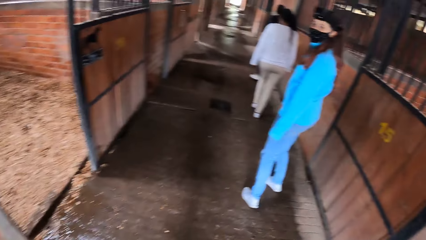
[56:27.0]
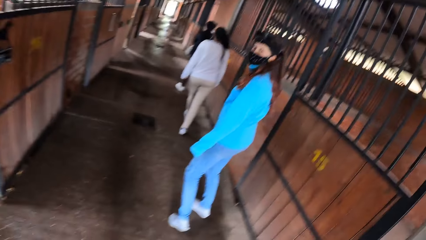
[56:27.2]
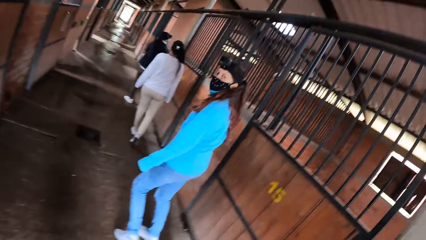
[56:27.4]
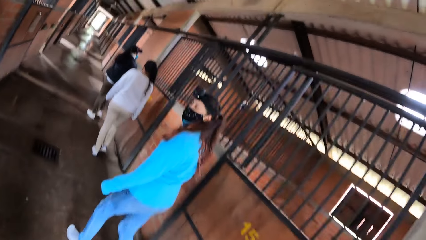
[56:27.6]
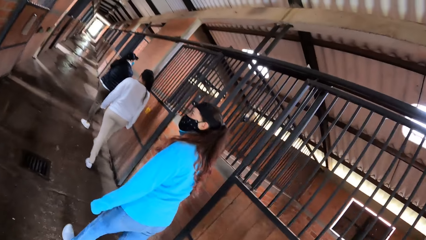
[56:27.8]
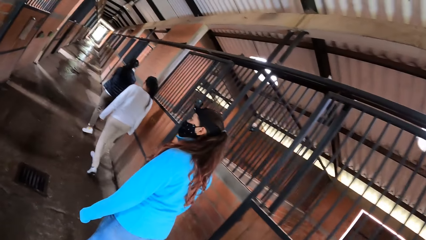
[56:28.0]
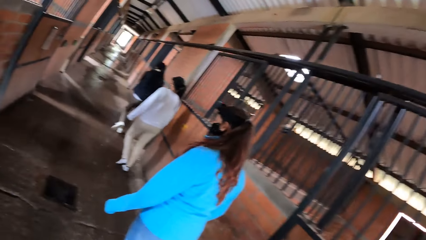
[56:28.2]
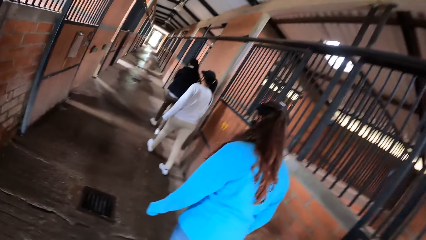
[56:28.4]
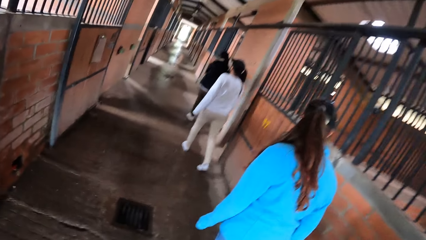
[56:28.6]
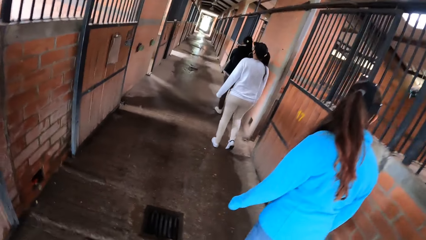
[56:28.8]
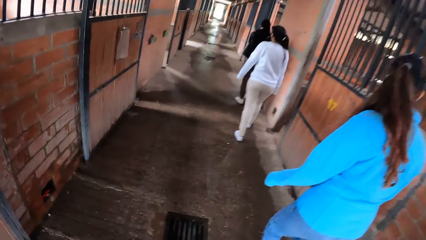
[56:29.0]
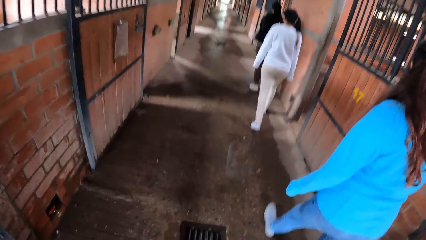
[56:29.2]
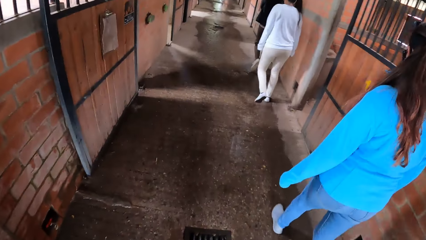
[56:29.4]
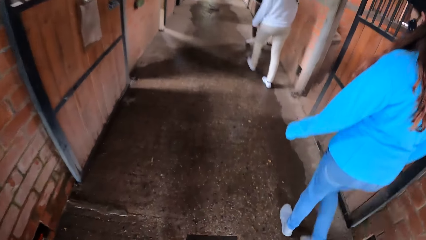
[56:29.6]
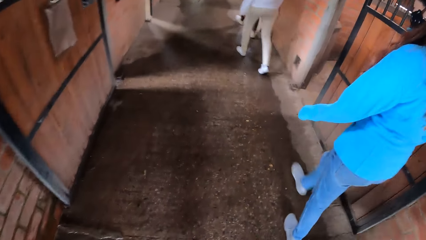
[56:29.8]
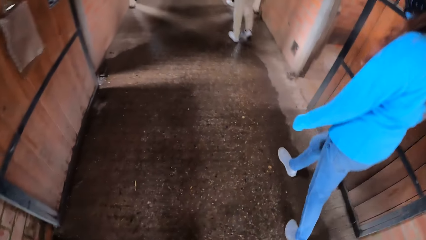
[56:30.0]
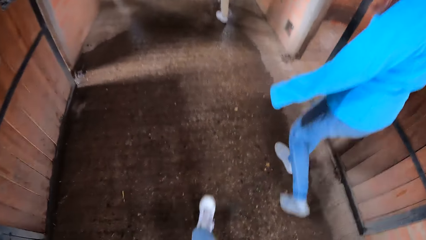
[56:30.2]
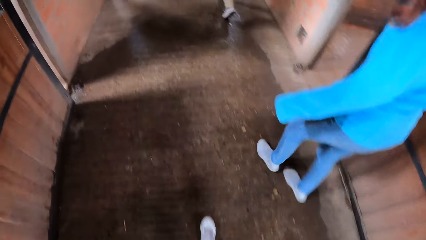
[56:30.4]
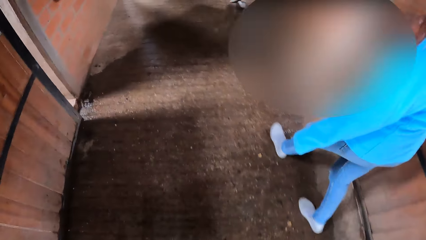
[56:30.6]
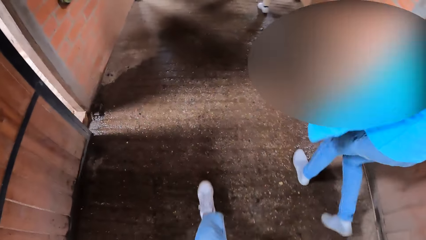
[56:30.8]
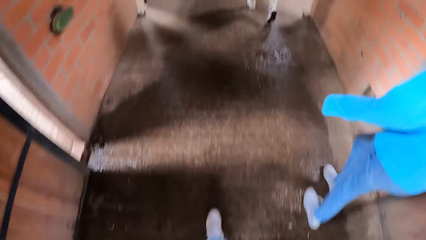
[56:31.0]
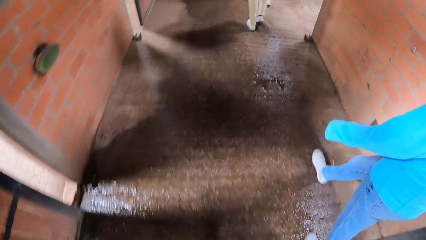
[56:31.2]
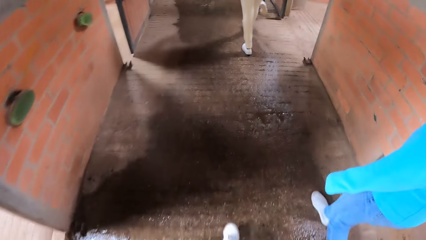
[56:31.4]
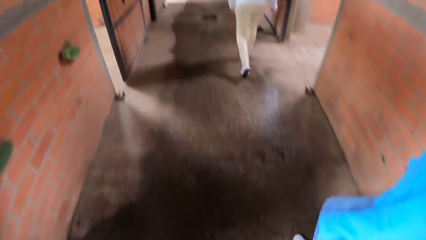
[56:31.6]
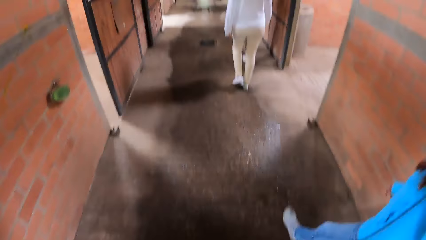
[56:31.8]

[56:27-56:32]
The camera wearer interacts with the woman.

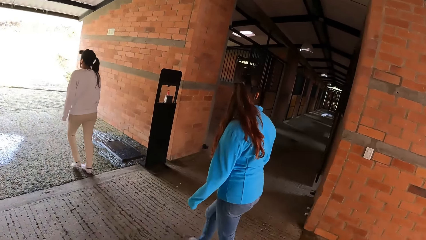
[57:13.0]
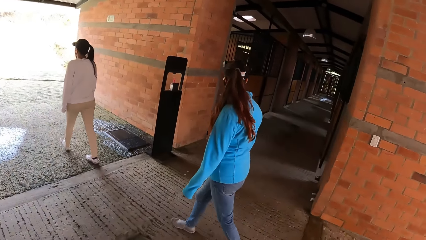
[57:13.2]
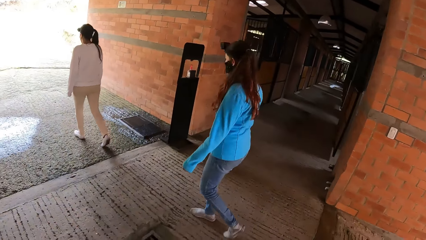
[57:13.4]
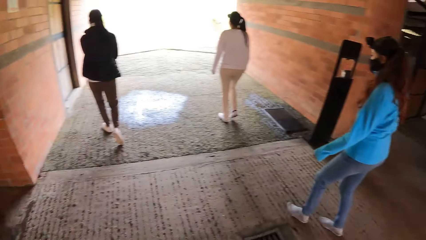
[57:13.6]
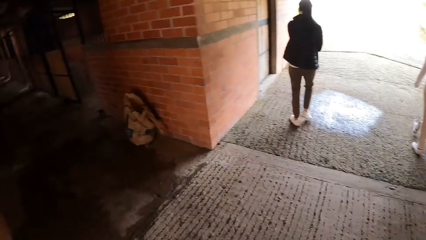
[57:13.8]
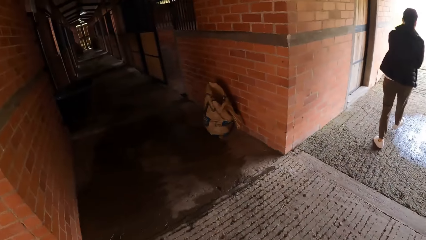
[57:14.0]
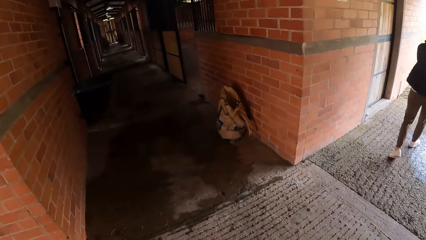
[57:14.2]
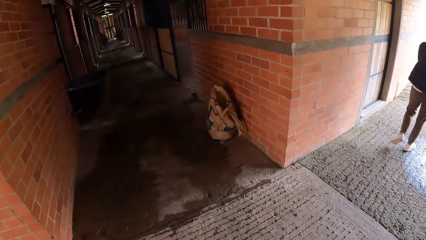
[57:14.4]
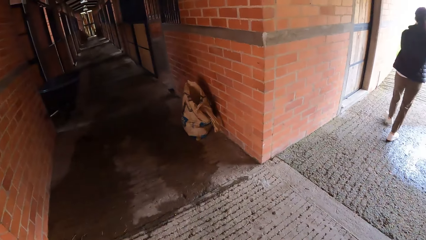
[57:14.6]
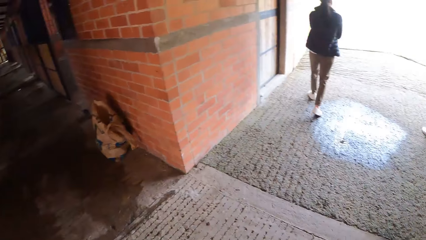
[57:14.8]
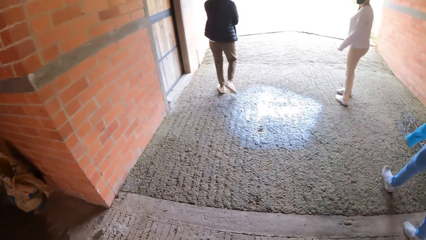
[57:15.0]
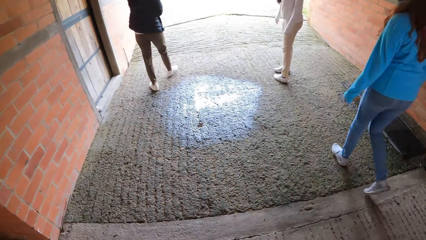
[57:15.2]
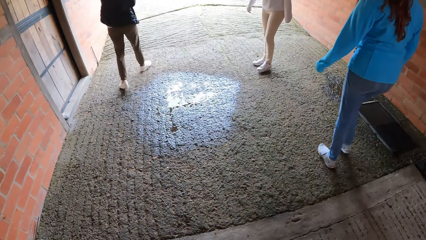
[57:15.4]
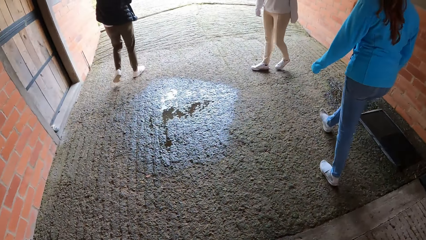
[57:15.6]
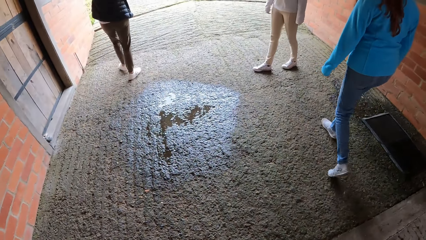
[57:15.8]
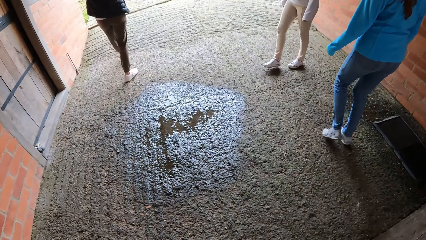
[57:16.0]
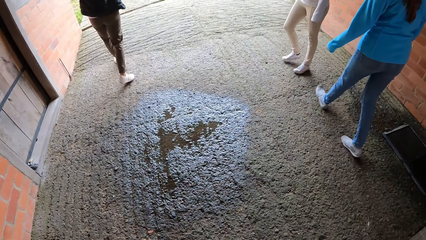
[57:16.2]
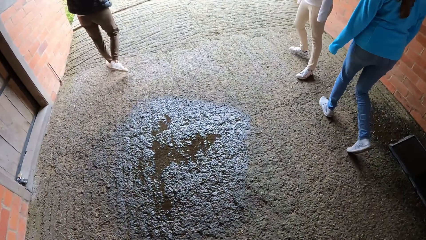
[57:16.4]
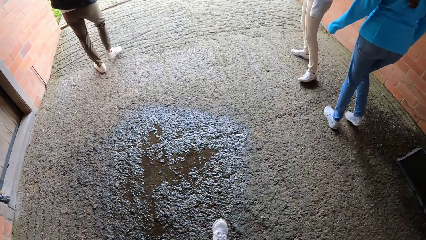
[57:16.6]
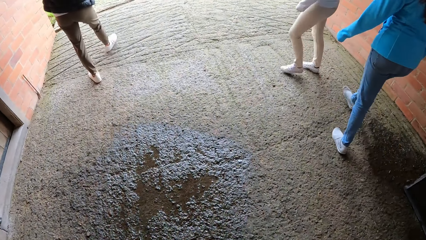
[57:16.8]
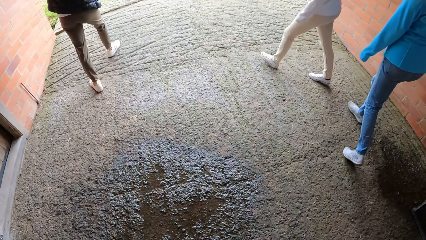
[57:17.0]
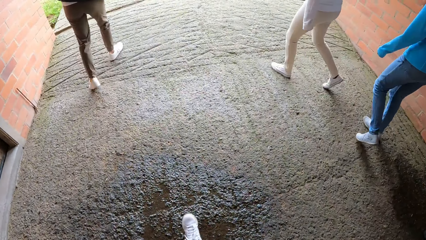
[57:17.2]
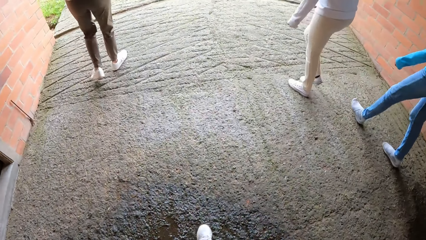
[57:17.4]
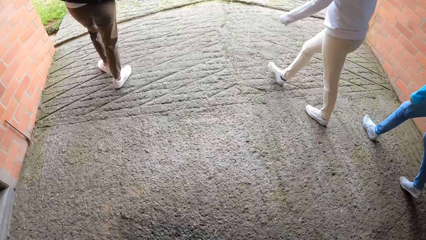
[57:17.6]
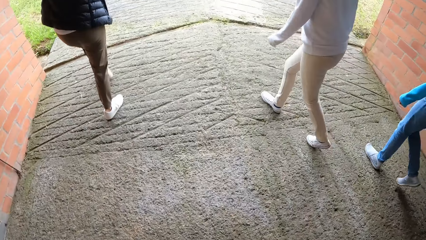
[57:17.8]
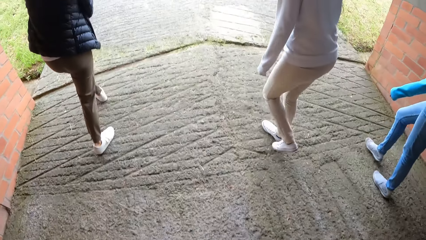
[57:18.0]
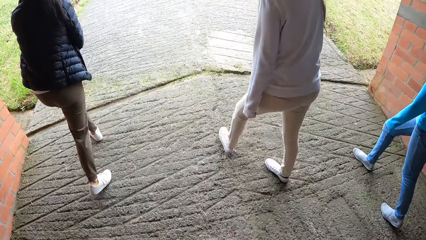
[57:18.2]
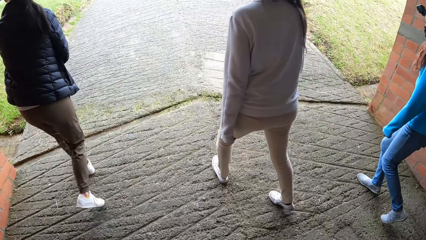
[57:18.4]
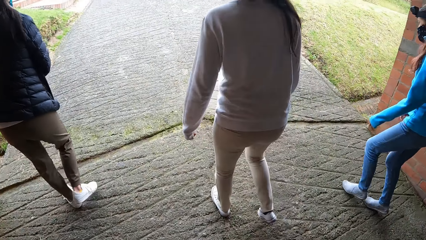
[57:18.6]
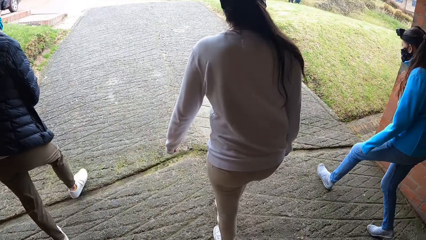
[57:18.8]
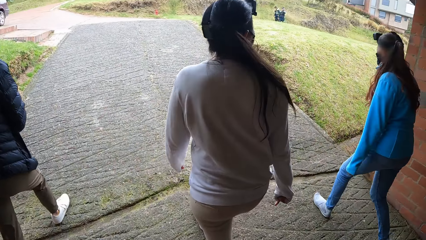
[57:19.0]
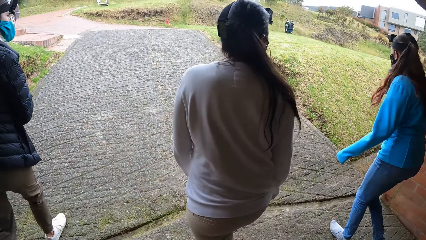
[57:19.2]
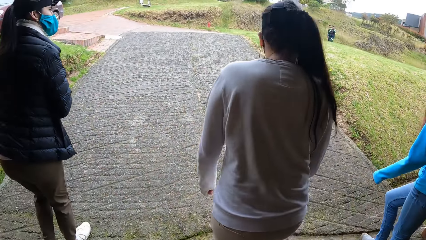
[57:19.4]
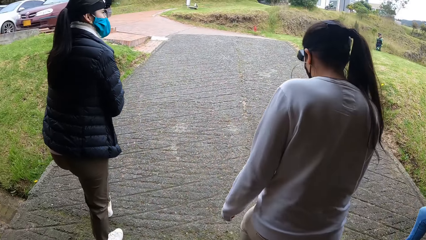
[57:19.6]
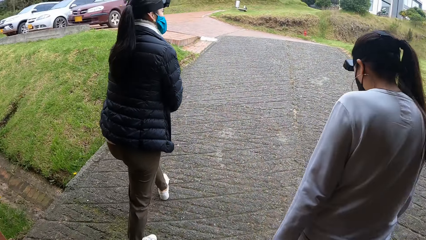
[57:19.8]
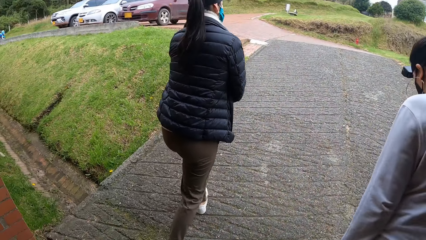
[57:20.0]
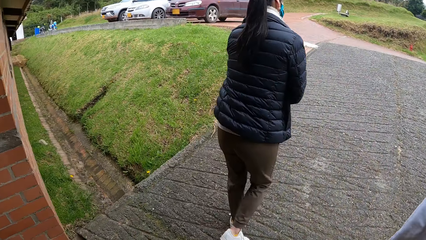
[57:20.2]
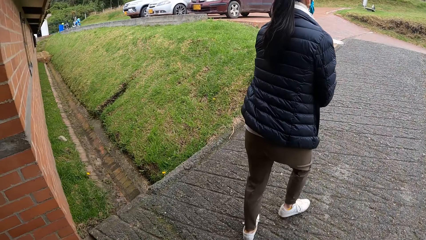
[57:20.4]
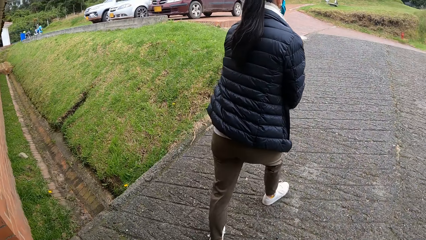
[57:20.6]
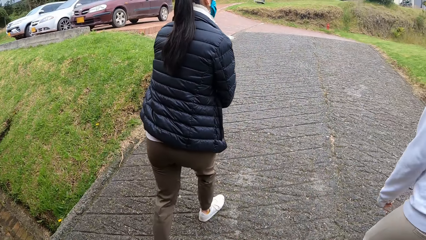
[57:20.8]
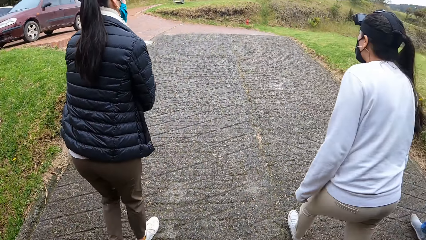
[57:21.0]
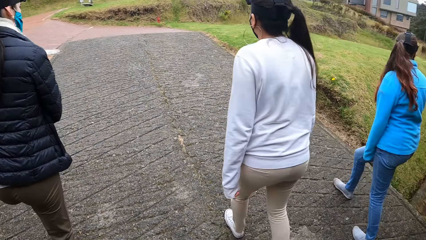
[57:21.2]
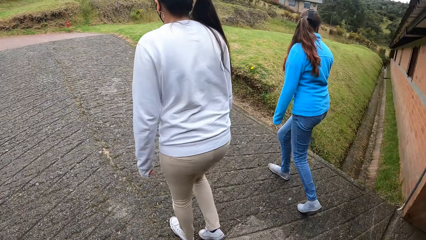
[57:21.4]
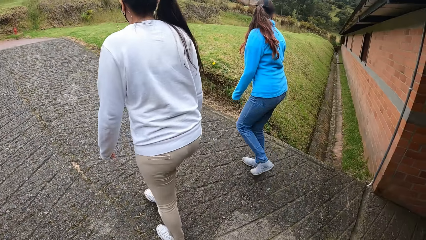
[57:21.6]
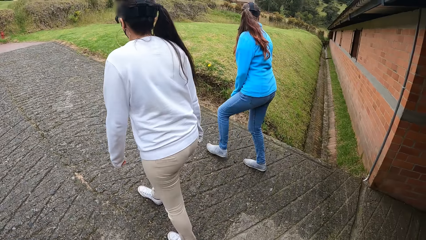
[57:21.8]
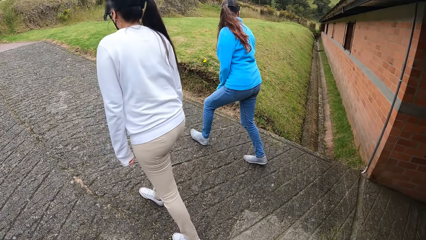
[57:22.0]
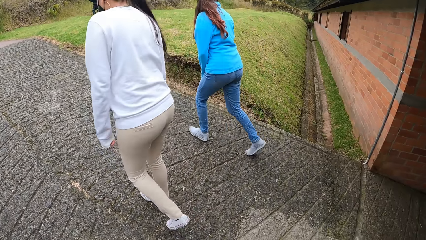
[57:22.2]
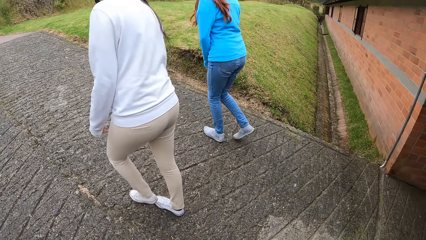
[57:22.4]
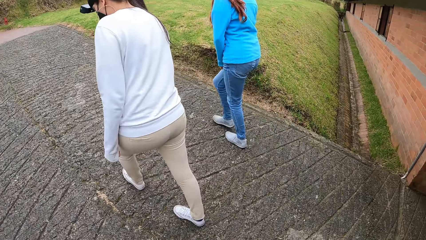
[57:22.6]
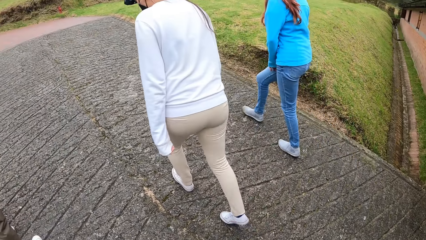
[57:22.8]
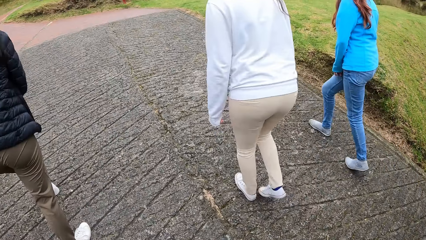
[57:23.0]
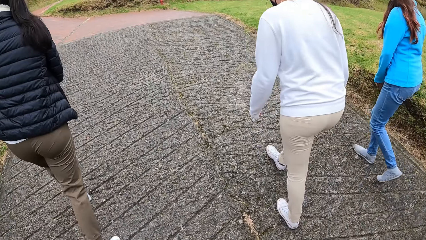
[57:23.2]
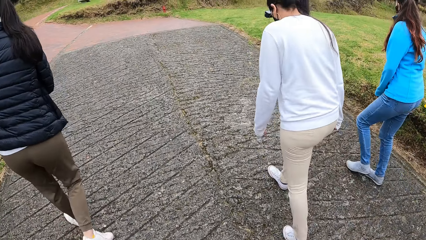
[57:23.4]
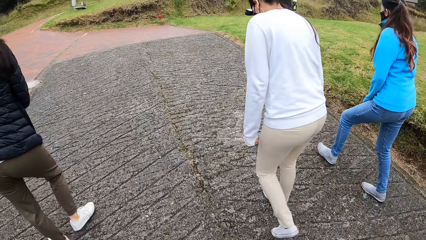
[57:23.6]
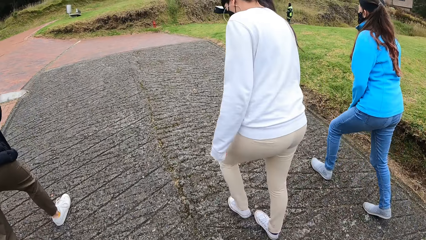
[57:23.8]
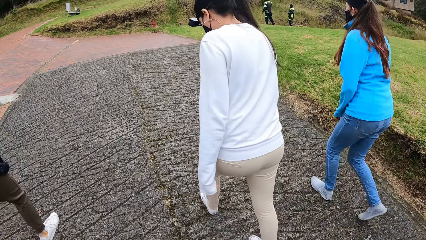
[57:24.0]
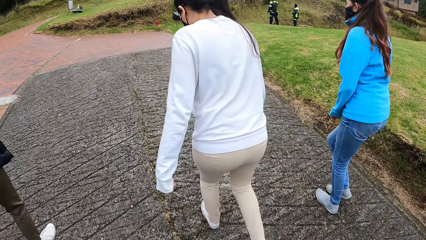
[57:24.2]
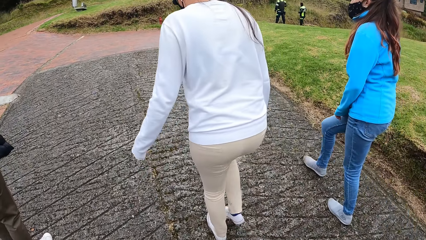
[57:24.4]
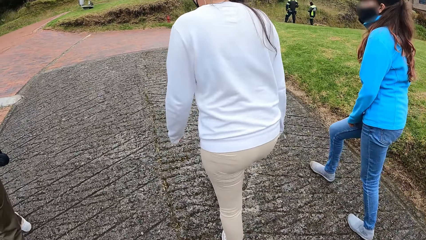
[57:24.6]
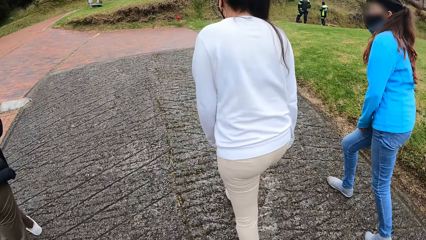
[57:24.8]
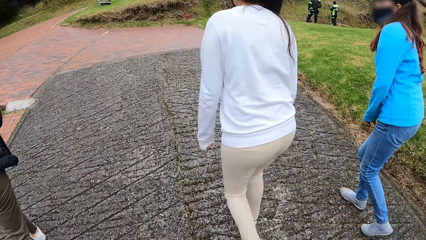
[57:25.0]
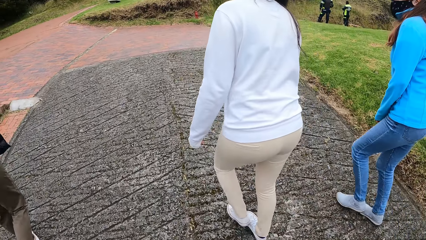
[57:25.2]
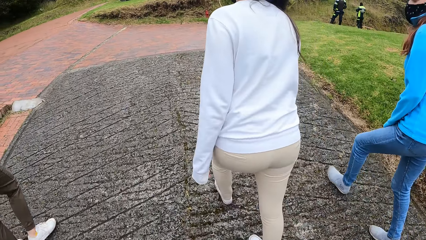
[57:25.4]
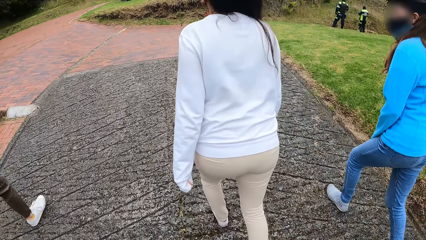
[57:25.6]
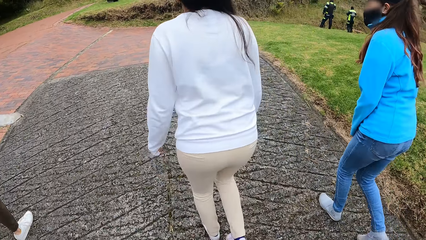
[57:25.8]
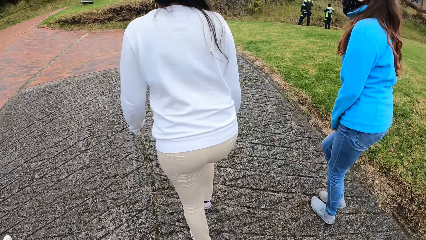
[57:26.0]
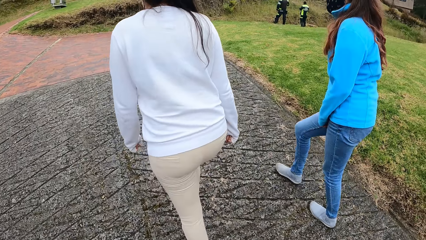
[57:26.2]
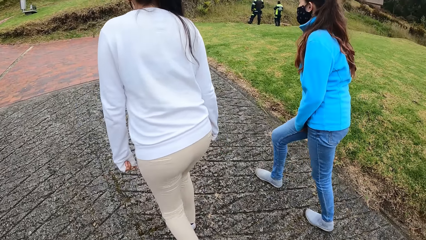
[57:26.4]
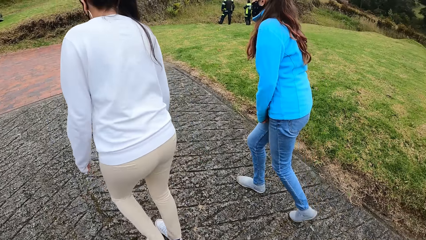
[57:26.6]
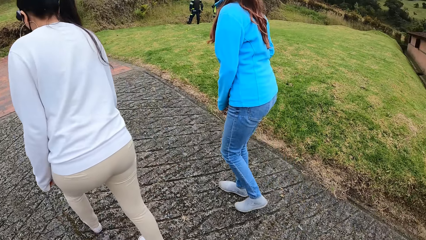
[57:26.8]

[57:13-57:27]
The camera wearer looks around.
